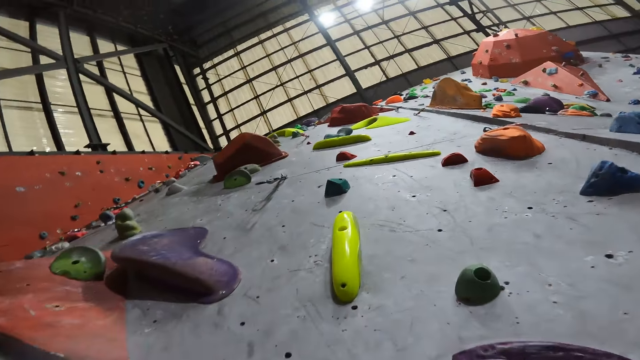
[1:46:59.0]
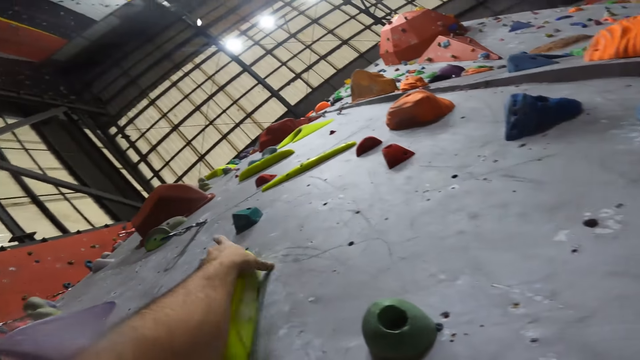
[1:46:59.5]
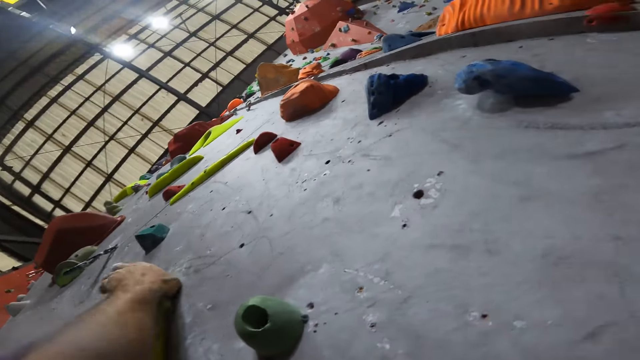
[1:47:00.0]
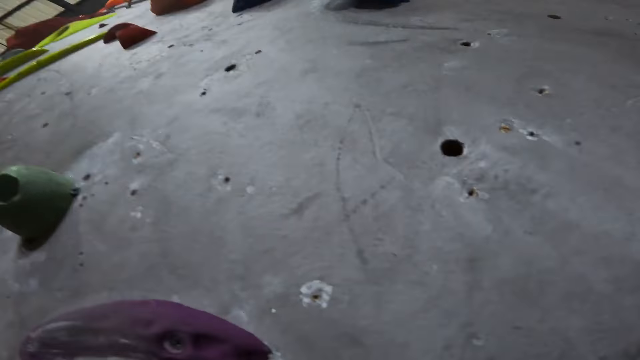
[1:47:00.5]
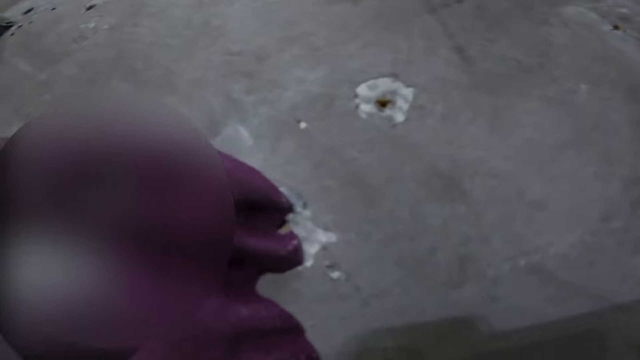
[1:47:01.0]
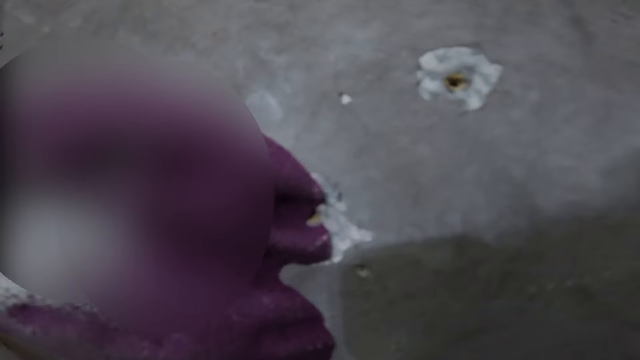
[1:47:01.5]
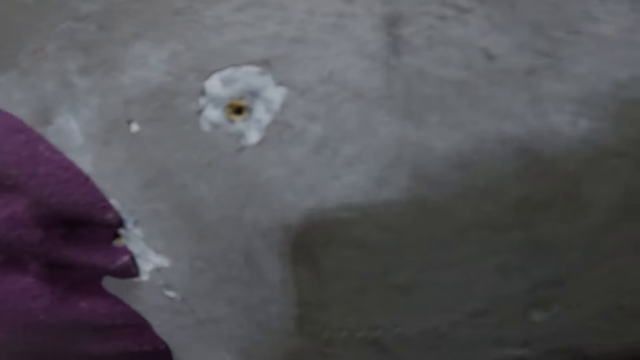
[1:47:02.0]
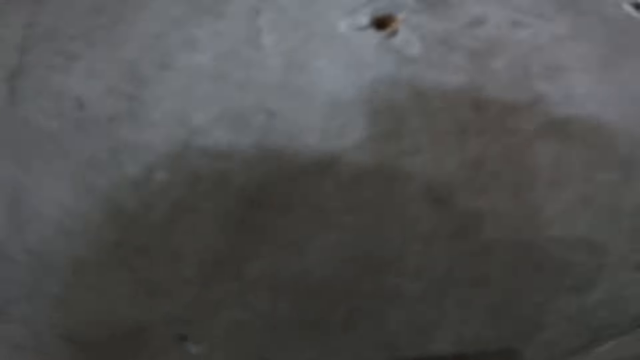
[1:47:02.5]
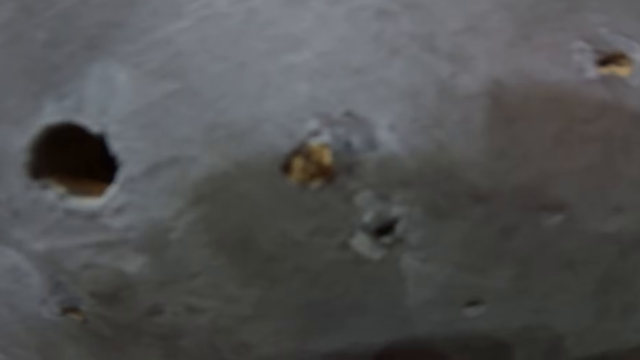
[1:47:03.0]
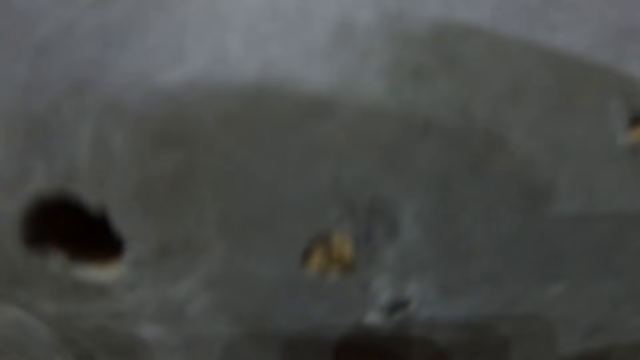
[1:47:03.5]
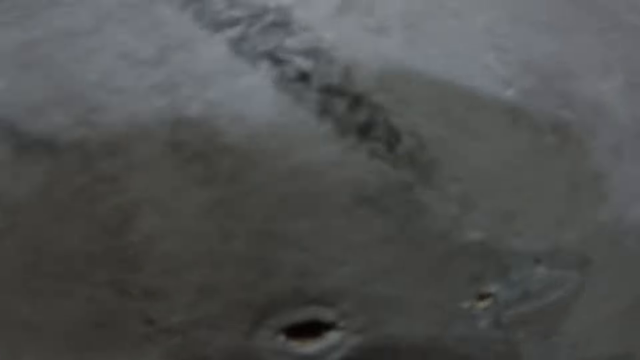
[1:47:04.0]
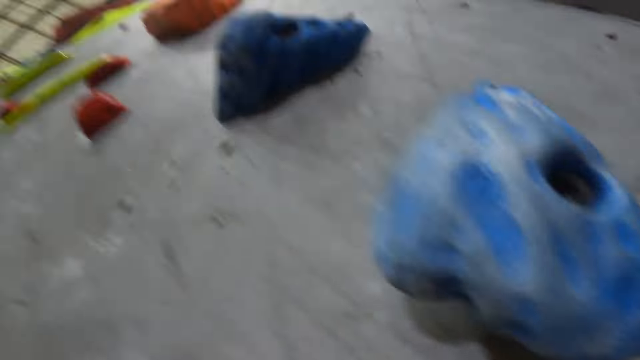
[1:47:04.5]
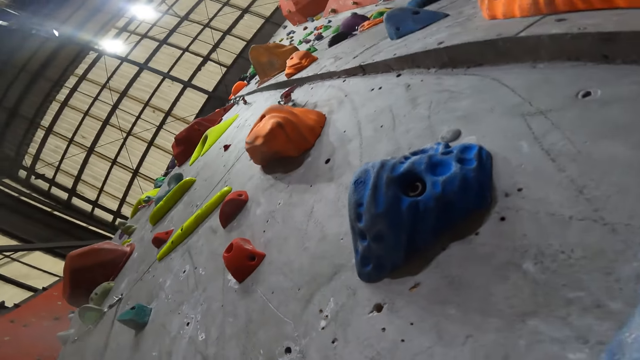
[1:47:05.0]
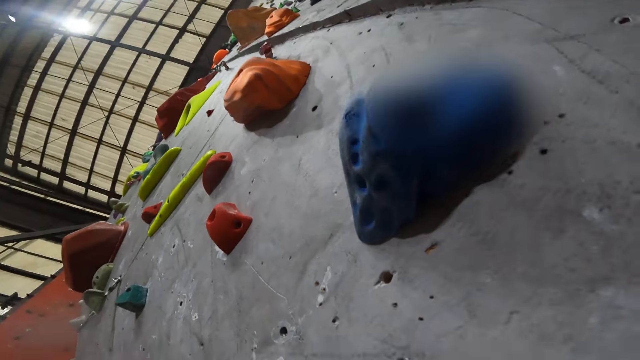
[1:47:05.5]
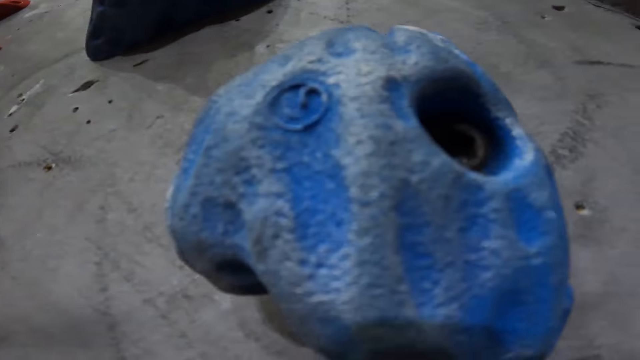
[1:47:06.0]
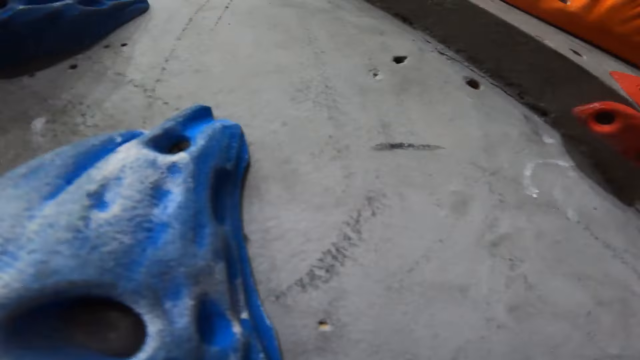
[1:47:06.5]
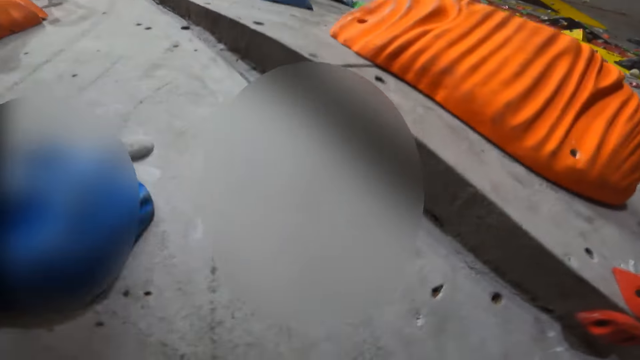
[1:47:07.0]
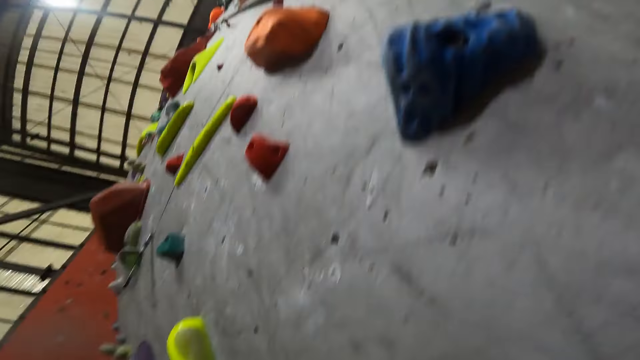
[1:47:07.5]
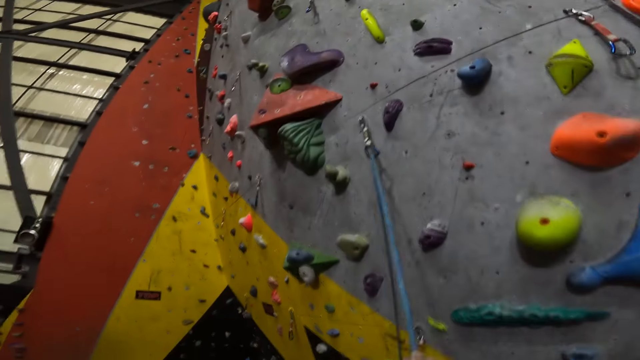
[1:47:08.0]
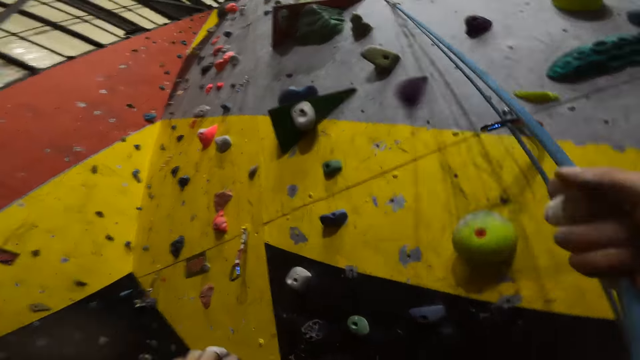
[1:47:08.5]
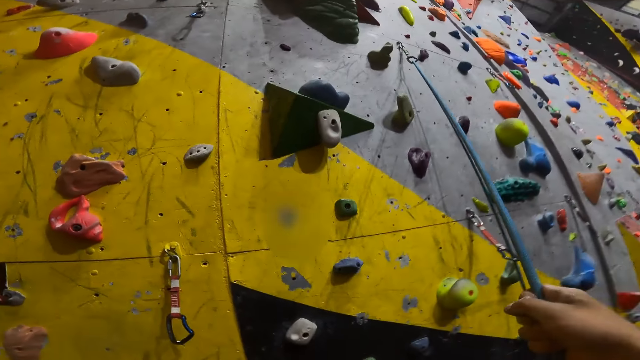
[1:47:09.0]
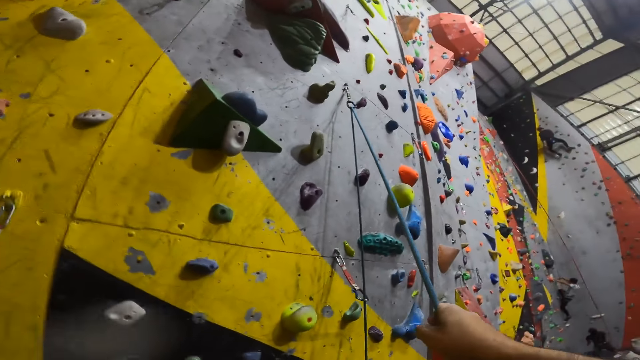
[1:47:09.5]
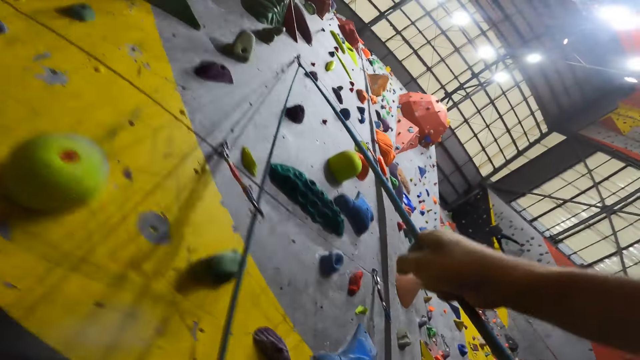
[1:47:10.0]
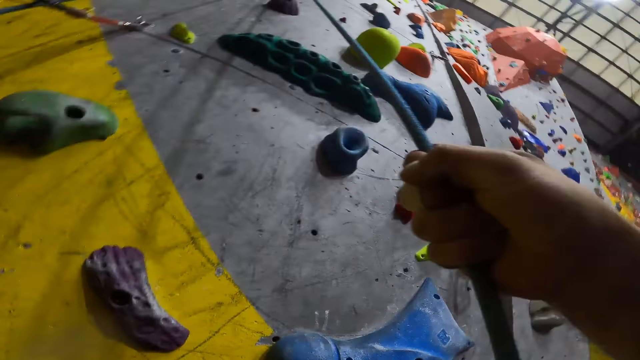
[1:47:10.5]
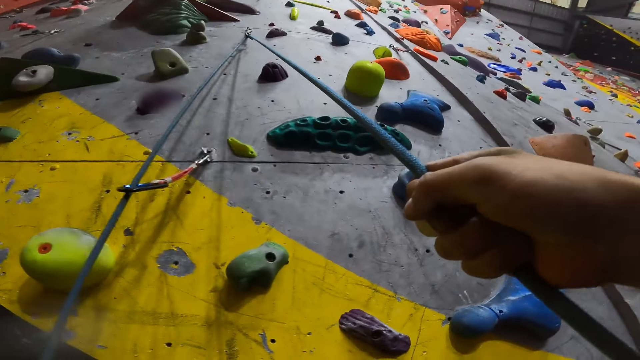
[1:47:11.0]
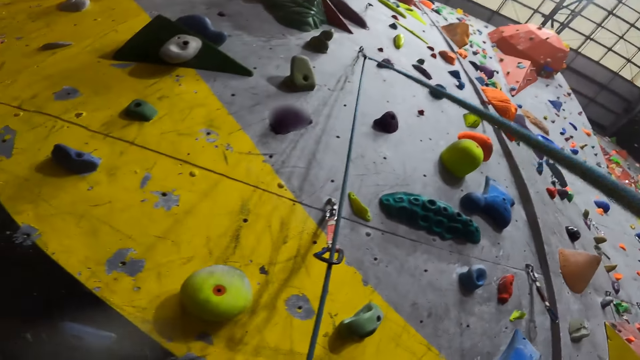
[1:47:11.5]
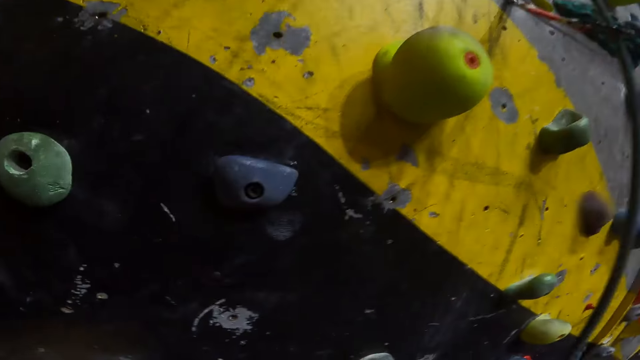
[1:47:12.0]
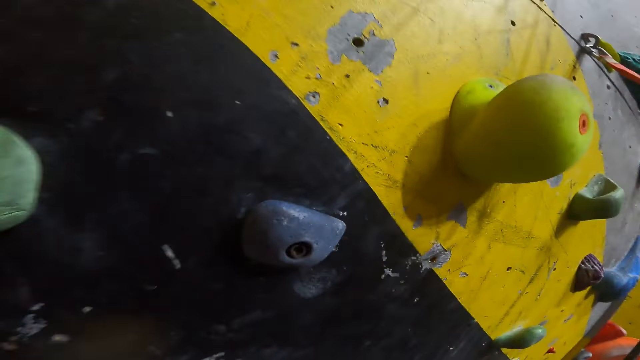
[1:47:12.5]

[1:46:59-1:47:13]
The camera wearer looks up. They hold the rope with both hands.

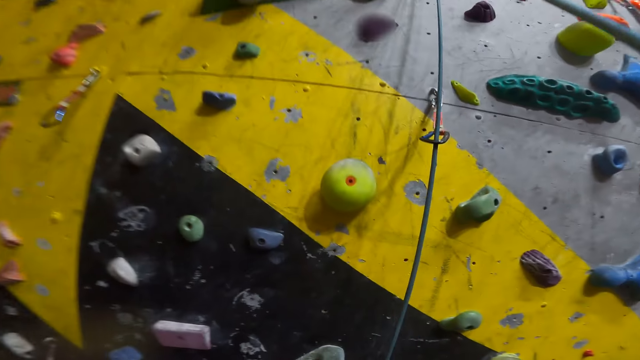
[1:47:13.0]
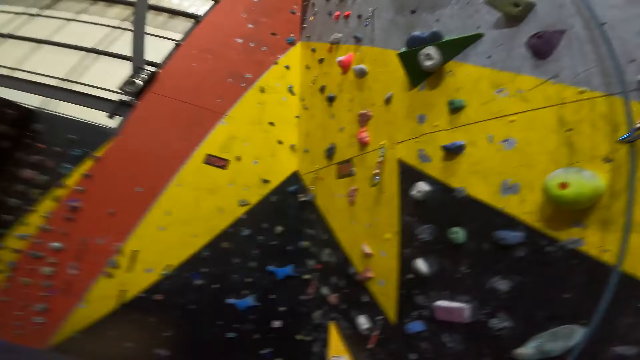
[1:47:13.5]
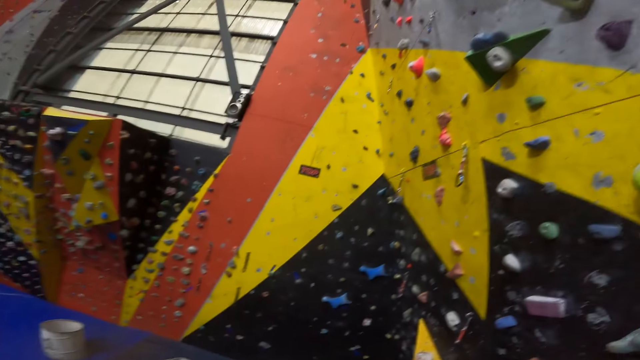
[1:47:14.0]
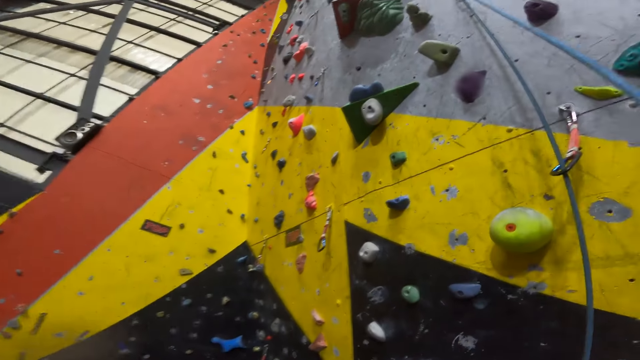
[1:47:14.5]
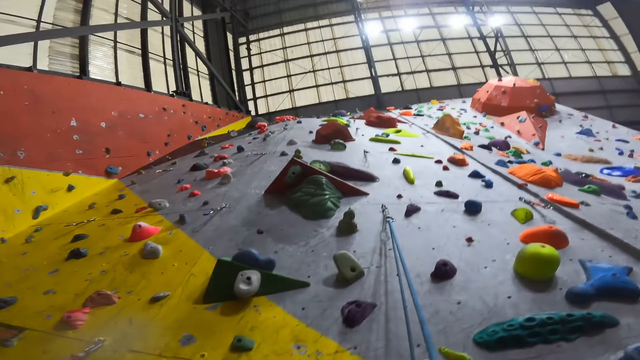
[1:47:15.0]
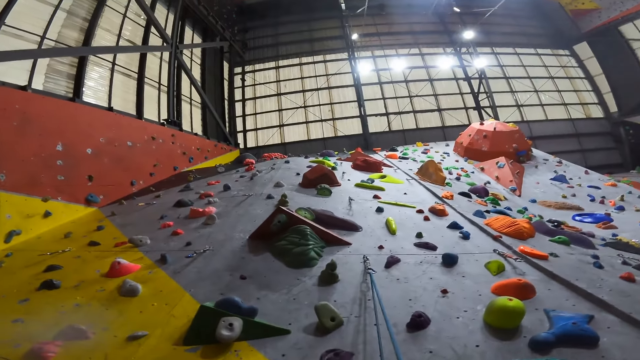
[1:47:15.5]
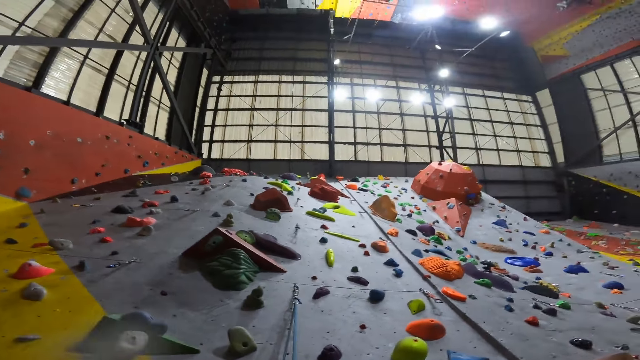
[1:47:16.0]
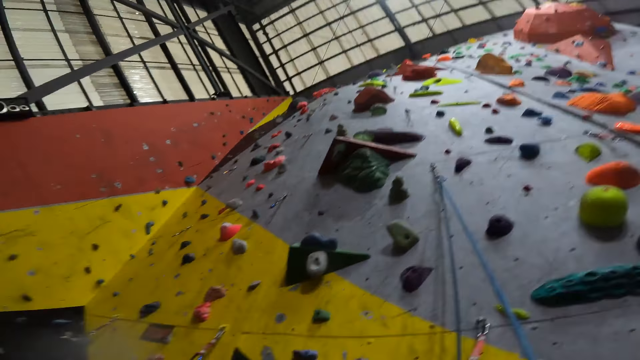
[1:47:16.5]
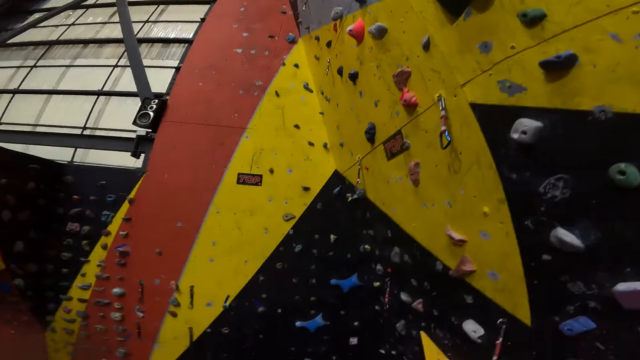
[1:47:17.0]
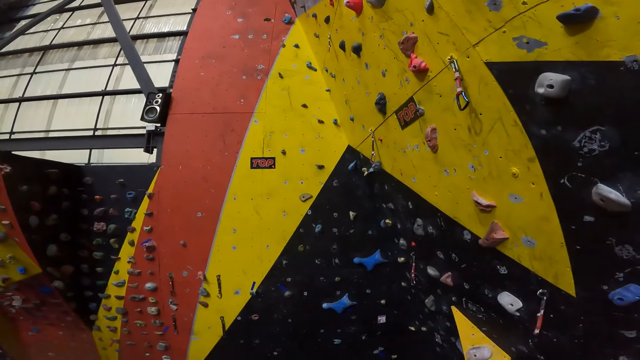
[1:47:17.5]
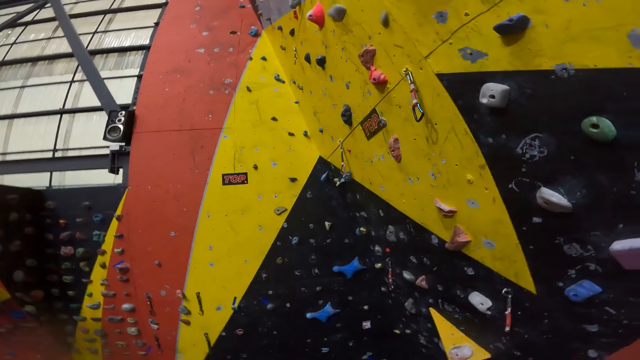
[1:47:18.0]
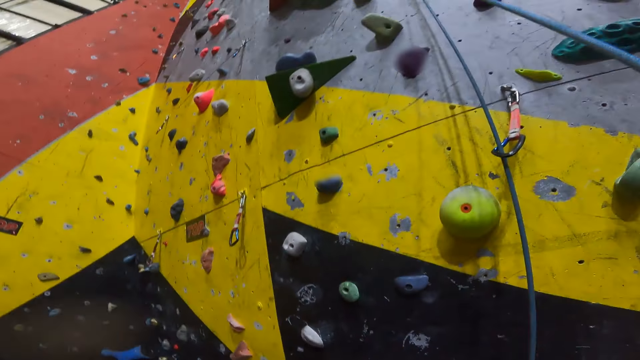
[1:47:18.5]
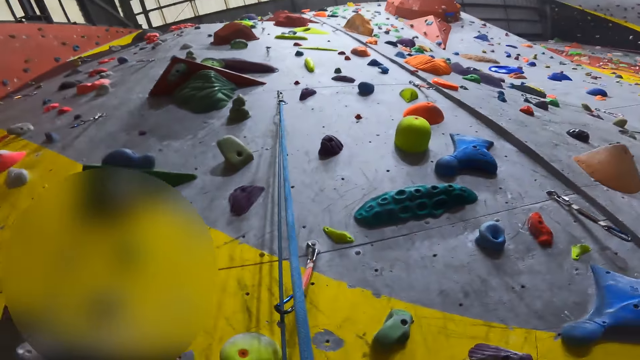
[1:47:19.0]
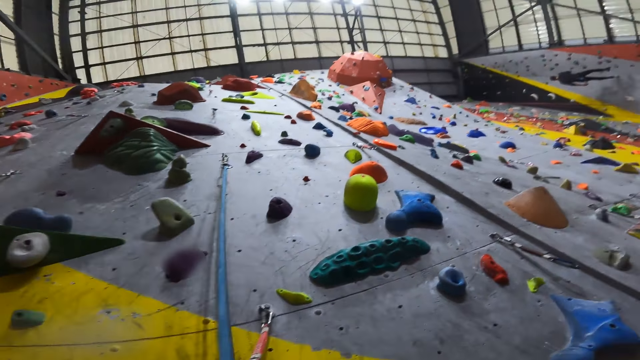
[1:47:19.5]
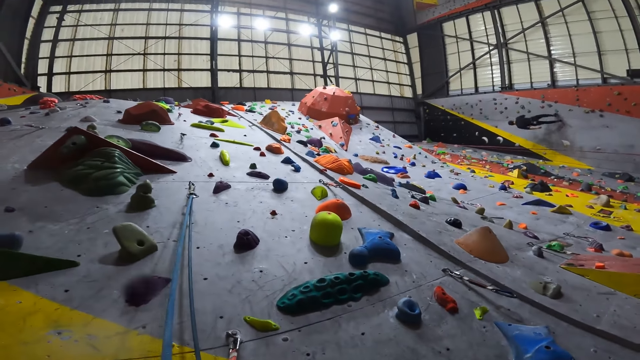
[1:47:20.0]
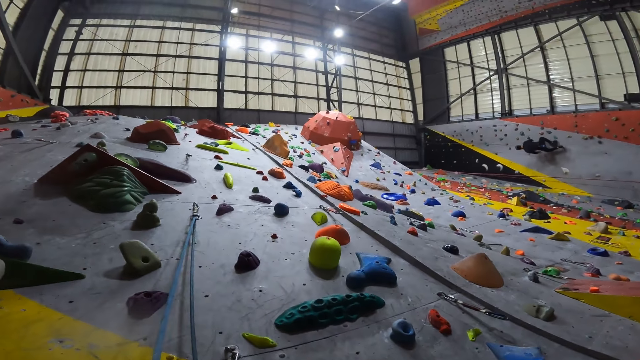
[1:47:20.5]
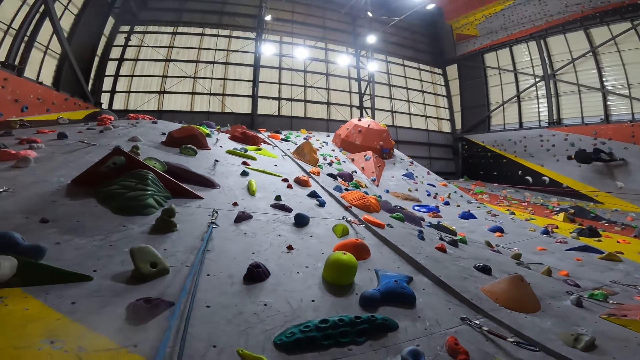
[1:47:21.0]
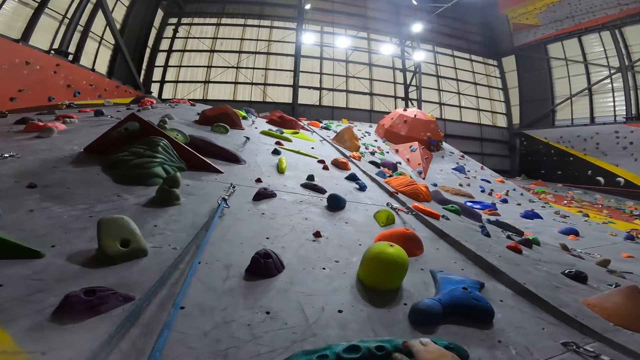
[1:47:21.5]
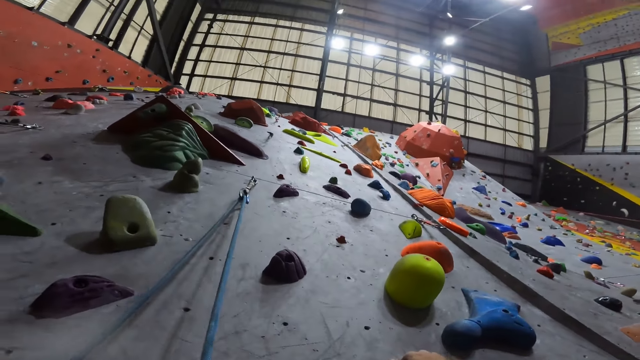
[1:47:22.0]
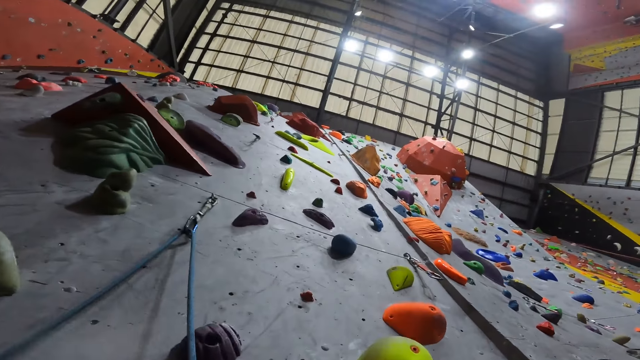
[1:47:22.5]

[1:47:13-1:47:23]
The camera wearer looks up.
